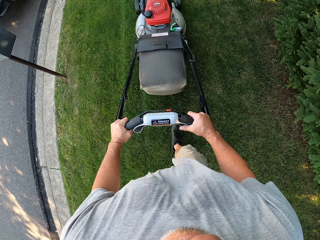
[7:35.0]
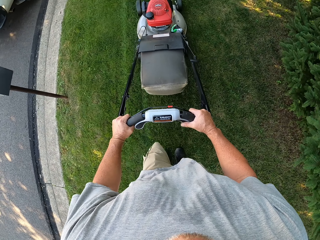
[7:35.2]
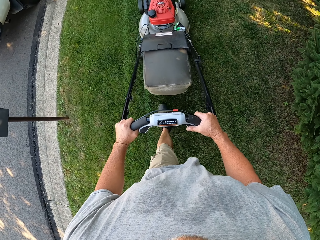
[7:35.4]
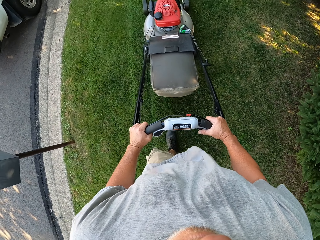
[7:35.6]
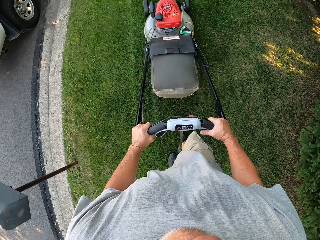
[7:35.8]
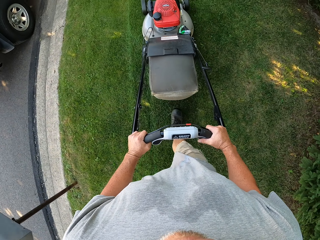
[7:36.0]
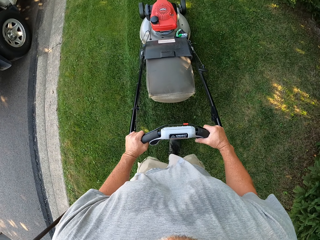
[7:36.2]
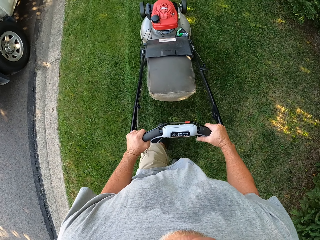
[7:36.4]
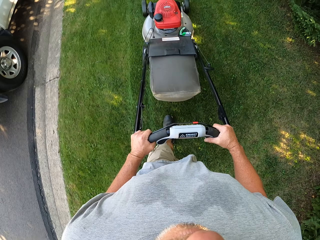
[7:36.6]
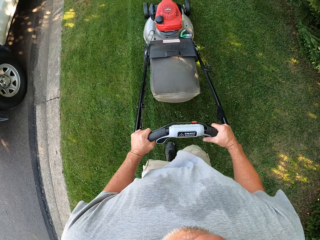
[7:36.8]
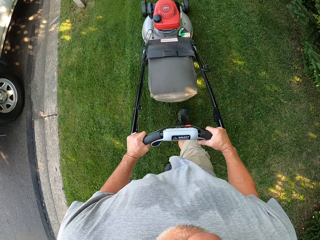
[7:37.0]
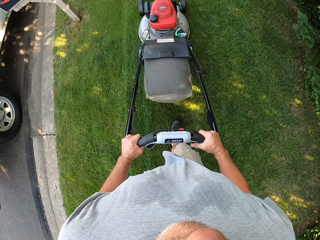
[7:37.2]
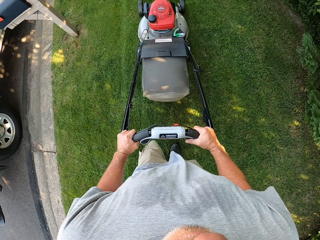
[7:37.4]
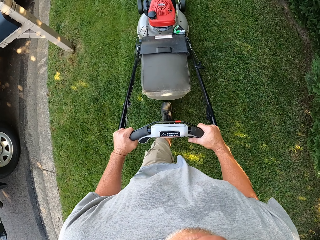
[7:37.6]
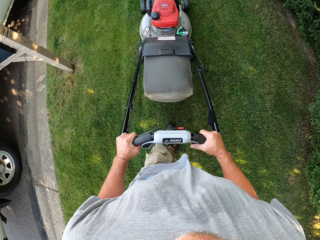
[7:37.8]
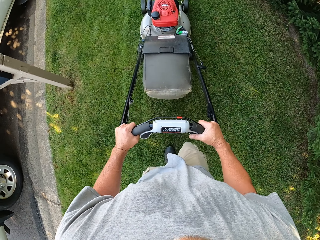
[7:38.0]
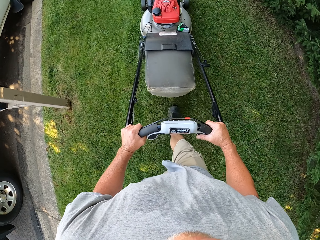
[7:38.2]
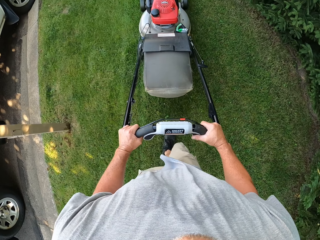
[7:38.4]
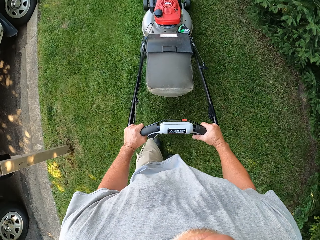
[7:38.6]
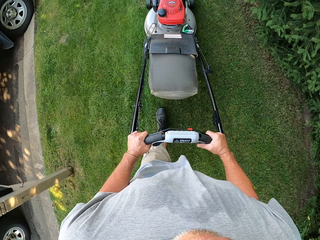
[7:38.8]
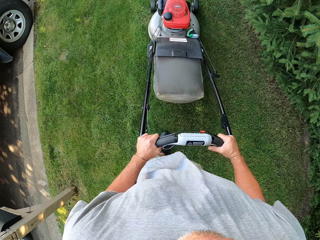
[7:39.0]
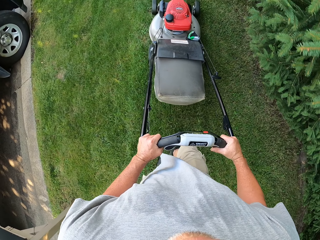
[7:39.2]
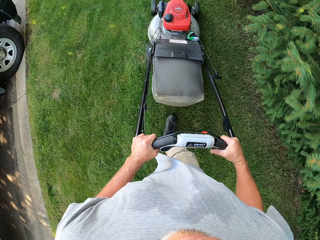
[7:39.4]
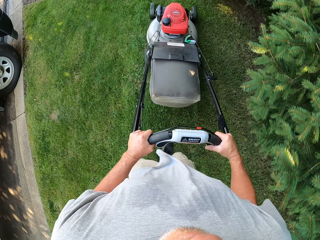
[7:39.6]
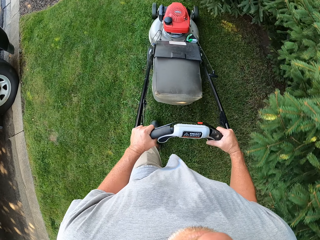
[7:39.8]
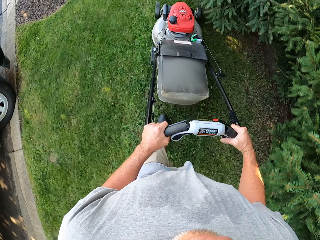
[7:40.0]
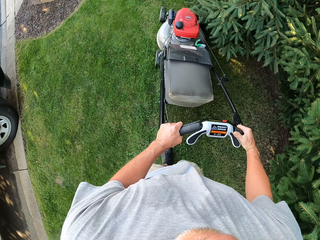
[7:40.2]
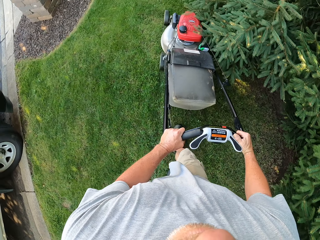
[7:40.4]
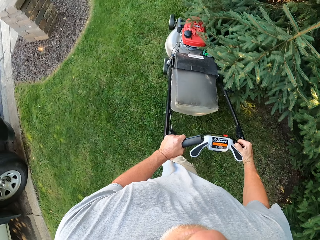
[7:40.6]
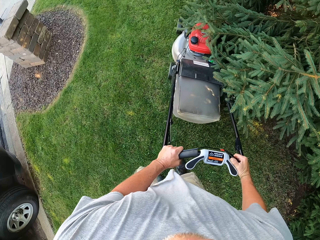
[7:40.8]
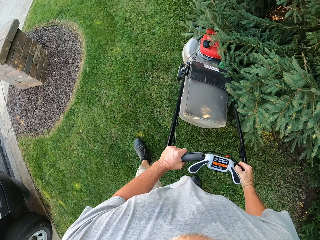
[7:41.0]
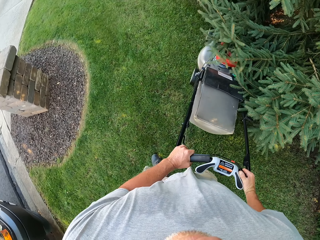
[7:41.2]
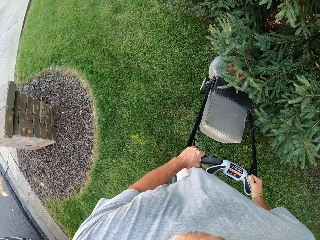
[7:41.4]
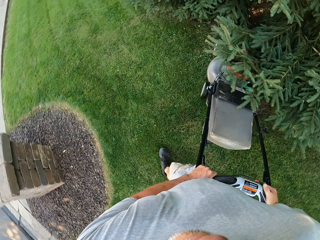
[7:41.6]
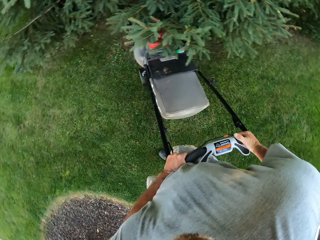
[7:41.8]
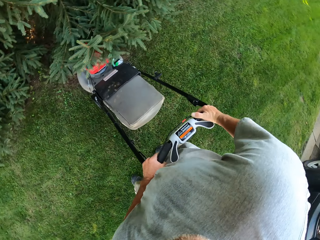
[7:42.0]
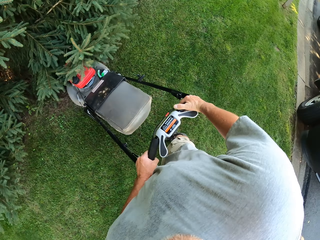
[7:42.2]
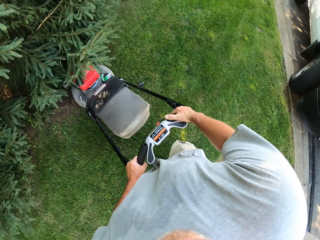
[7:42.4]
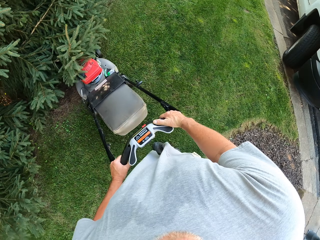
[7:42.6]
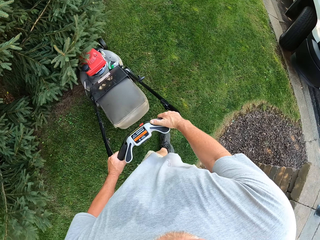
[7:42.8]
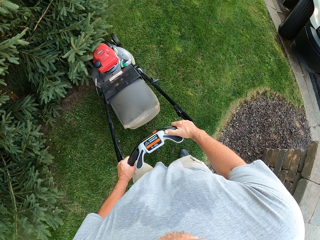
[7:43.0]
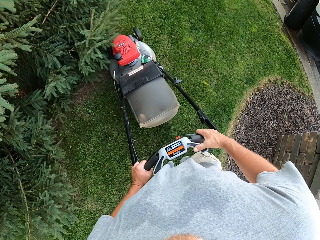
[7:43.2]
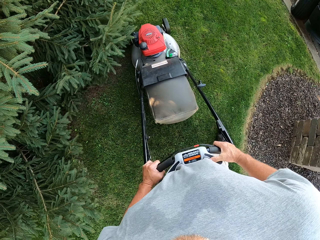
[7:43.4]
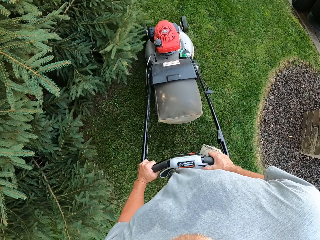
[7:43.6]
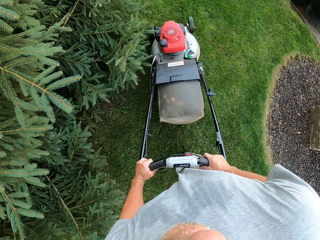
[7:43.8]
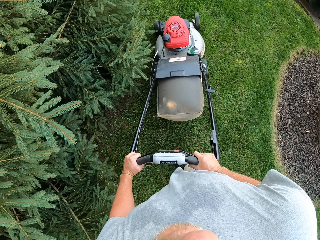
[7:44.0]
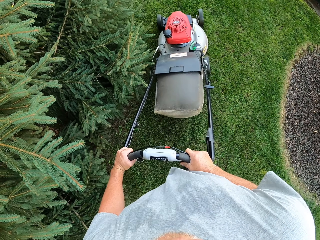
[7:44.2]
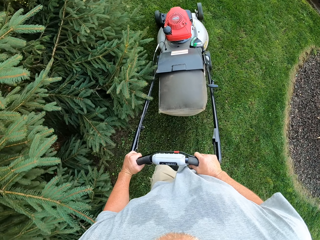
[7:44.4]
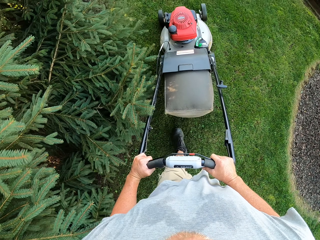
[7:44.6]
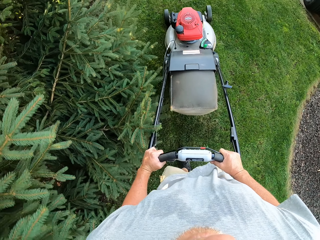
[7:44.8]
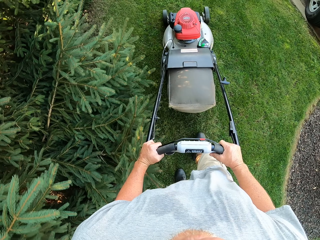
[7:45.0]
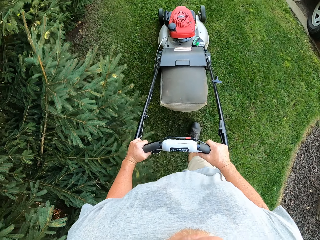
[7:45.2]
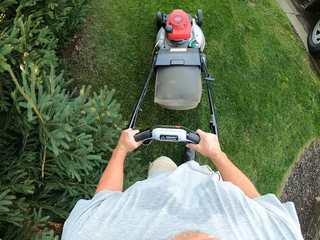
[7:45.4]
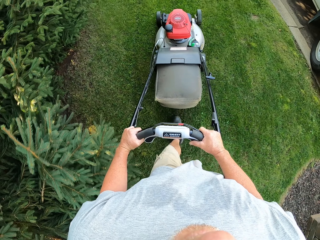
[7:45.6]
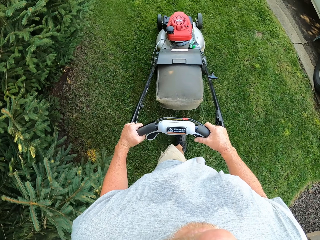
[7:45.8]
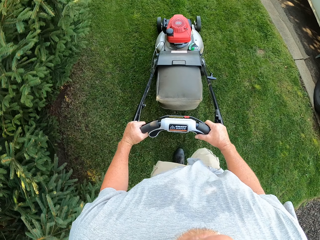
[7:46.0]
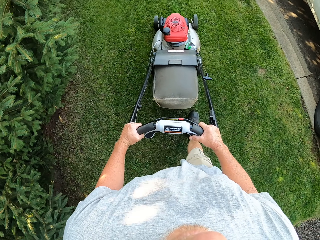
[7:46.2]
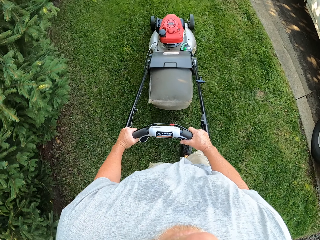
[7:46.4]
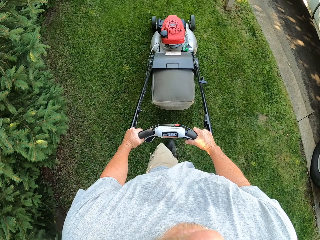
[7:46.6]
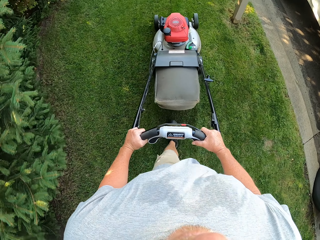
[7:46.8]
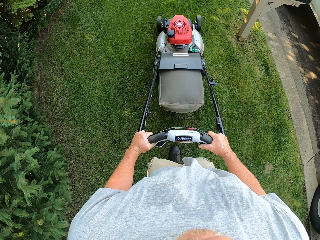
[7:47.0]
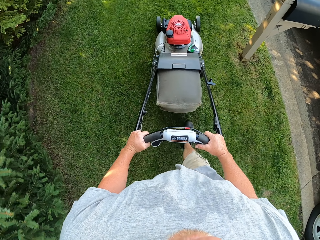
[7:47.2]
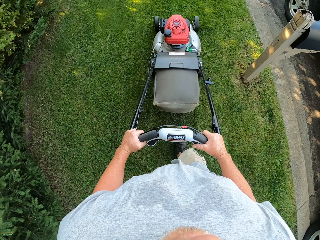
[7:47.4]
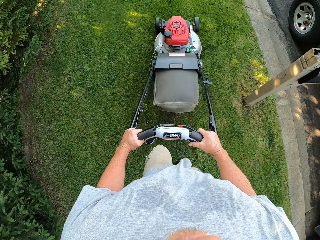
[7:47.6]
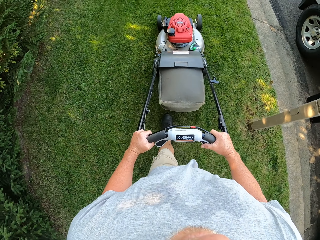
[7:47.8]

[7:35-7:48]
The camera wearer mows the lawn with a mower. They mow the lawn with the mower repeatedly. They turn around. They mow the lawn with the mower.

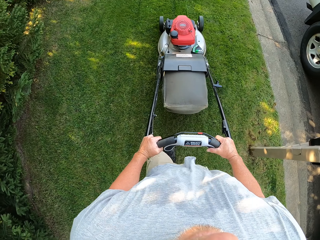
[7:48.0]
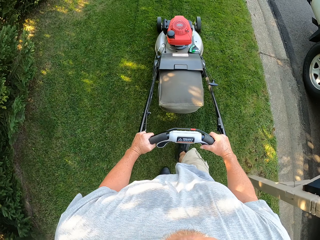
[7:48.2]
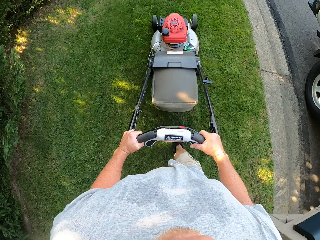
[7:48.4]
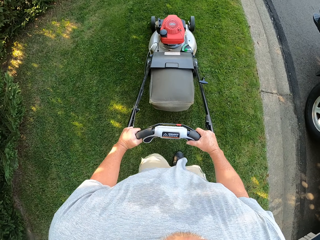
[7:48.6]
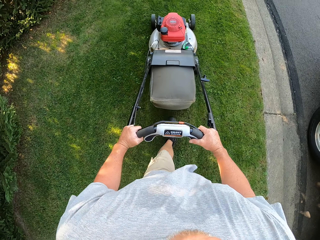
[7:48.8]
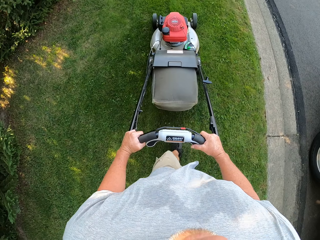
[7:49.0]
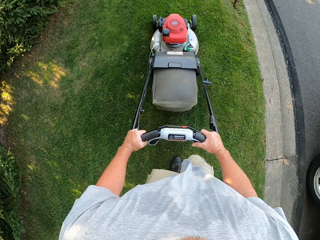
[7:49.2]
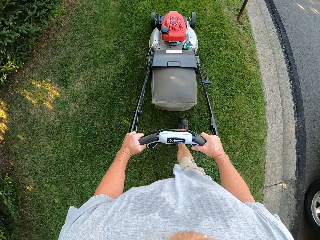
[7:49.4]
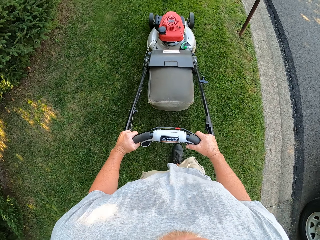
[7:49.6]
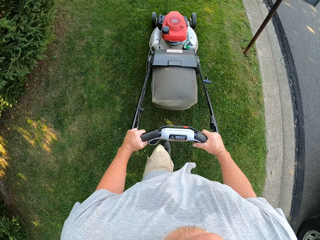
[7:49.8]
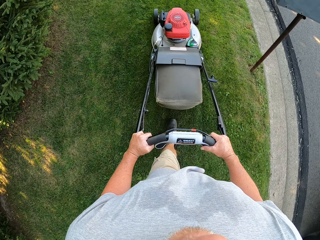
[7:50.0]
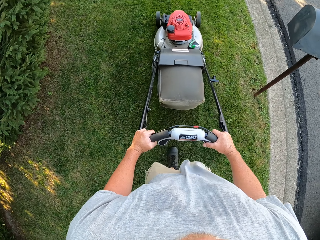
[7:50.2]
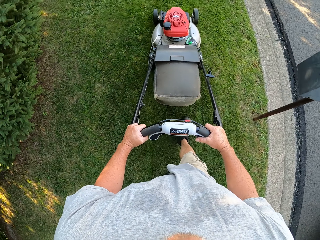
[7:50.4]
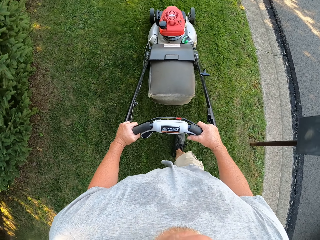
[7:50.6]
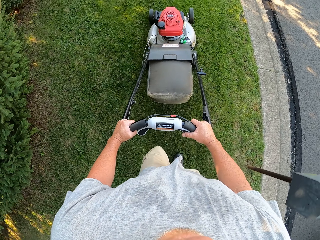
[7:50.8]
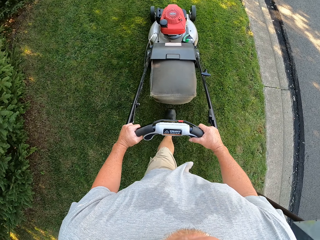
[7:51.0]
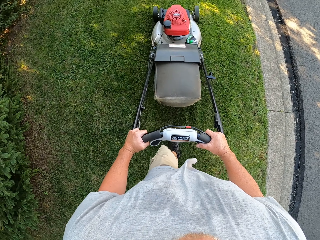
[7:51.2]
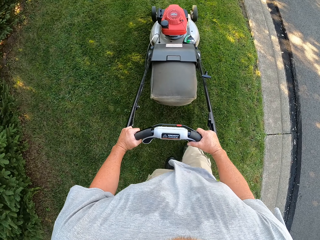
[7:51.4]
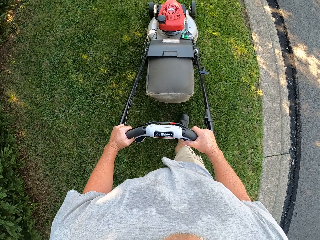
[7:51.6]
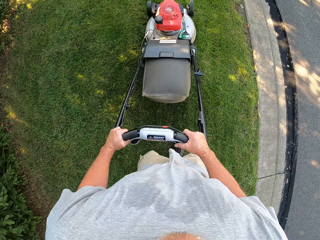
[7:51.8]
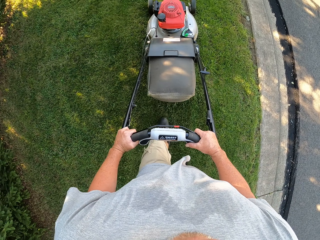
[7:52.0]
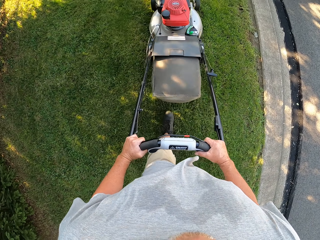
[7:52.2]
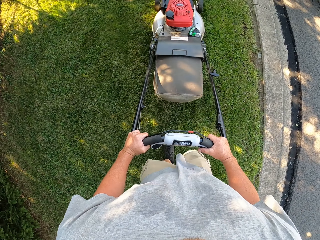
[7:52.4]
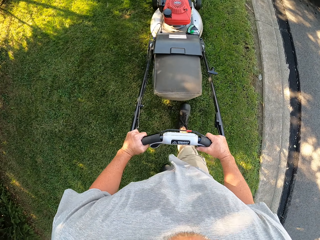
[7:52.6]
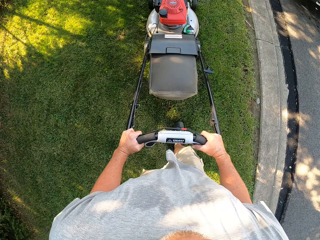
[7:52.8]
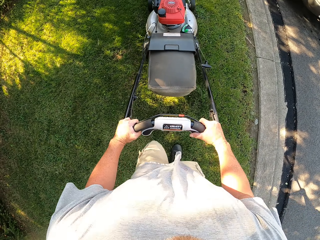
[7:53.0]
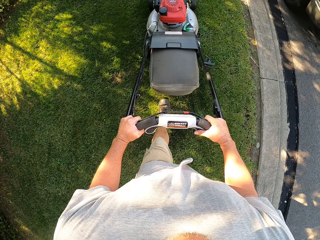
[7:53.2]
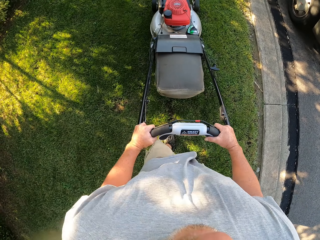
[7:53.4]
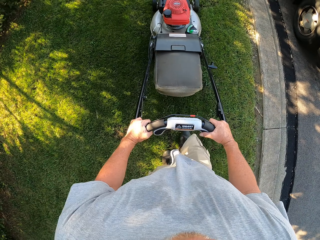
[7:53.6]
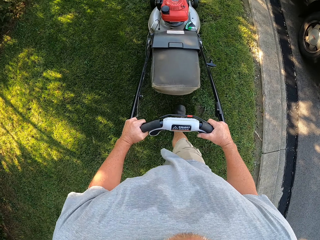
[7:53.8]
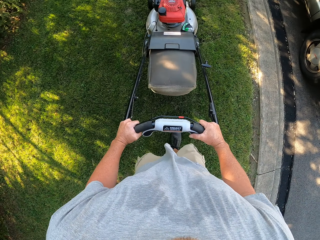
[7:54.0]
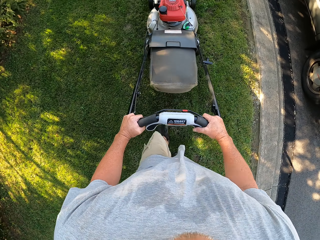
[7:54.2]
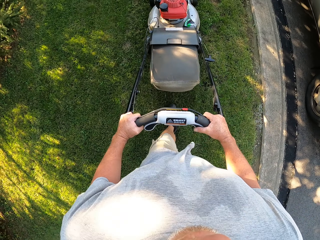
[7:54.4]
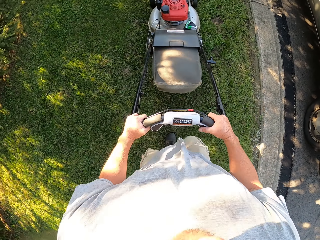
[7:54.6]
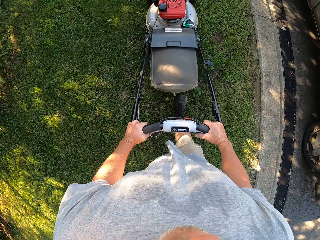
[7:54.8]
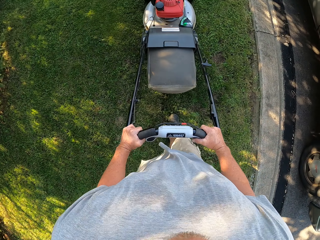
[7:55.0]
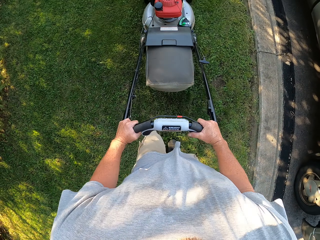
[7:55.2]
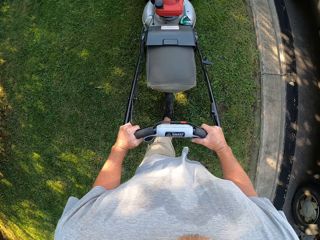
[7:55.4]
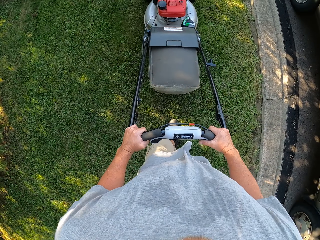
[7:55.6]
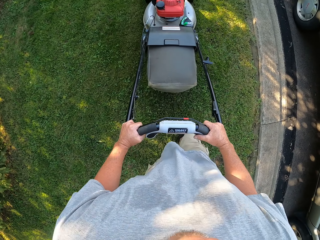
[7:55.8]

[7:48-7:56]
The camera wearer mows the lawn with a mower. They mow the lawn with the mower repeatedly.
